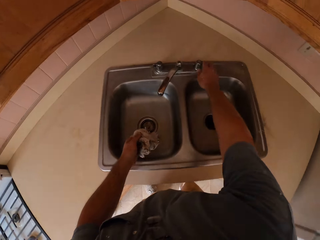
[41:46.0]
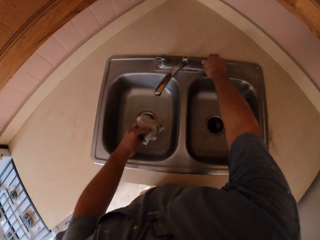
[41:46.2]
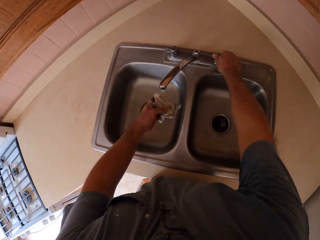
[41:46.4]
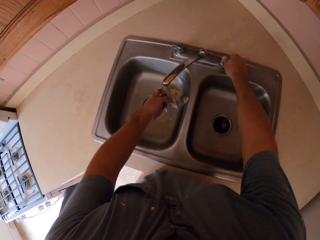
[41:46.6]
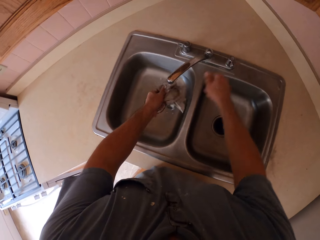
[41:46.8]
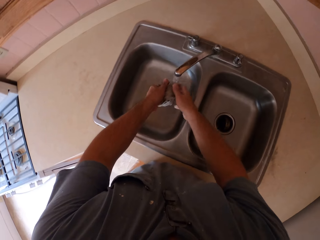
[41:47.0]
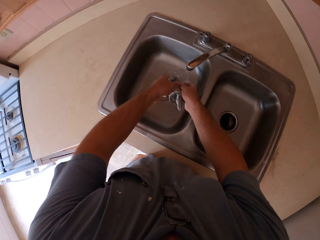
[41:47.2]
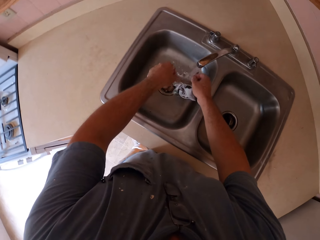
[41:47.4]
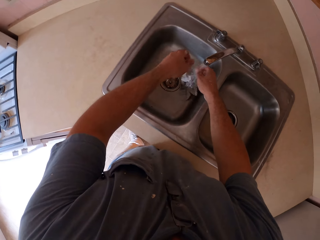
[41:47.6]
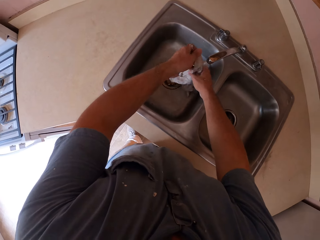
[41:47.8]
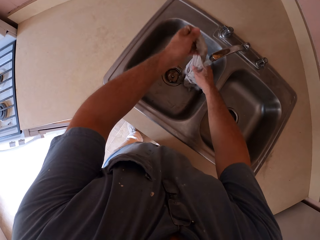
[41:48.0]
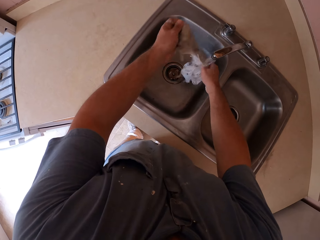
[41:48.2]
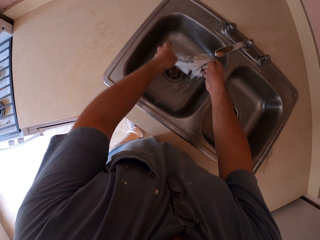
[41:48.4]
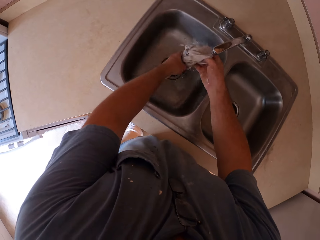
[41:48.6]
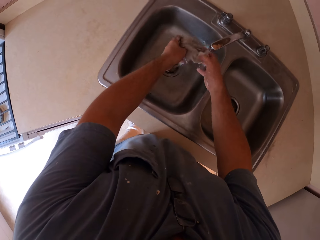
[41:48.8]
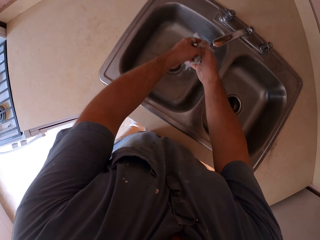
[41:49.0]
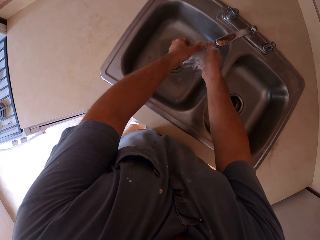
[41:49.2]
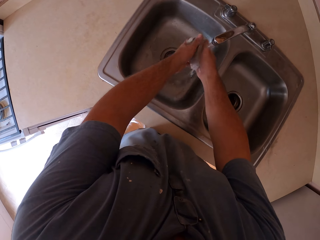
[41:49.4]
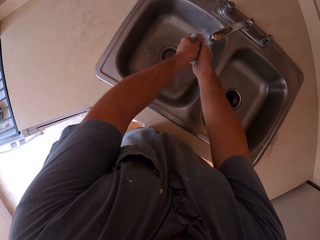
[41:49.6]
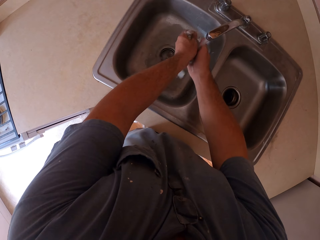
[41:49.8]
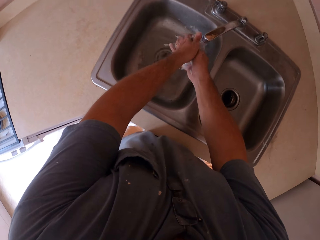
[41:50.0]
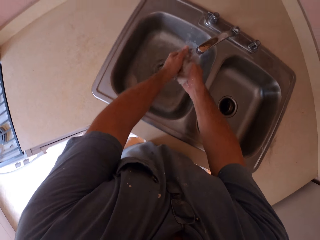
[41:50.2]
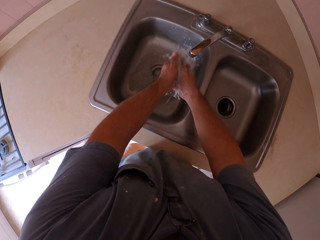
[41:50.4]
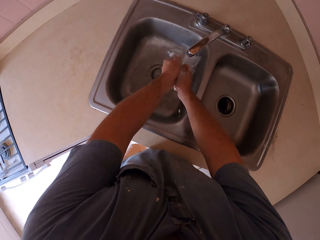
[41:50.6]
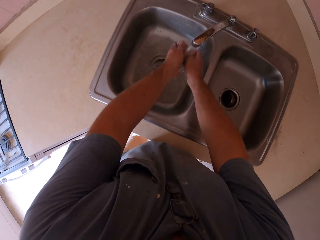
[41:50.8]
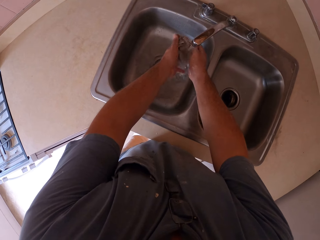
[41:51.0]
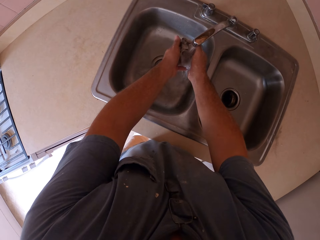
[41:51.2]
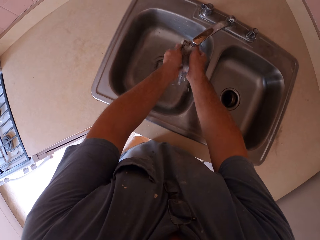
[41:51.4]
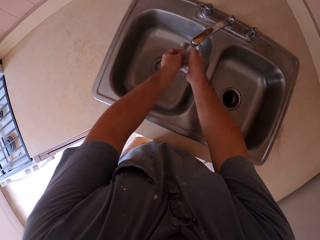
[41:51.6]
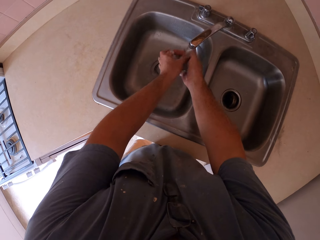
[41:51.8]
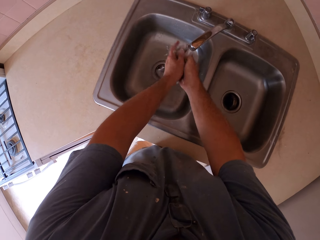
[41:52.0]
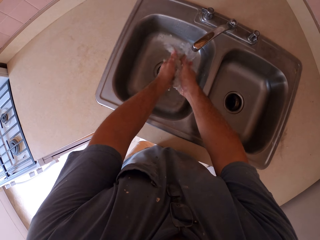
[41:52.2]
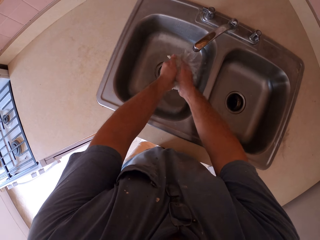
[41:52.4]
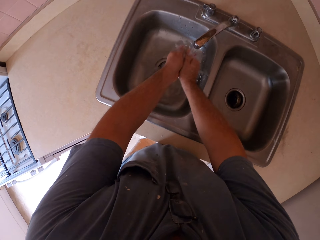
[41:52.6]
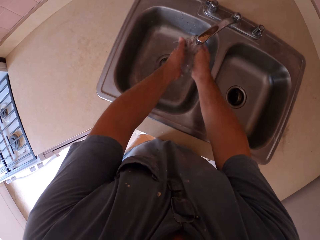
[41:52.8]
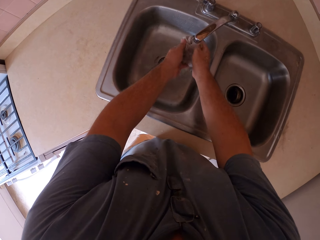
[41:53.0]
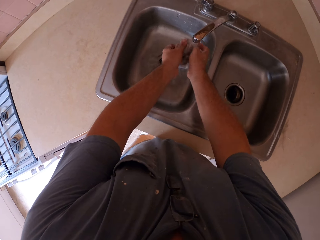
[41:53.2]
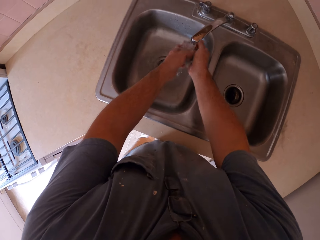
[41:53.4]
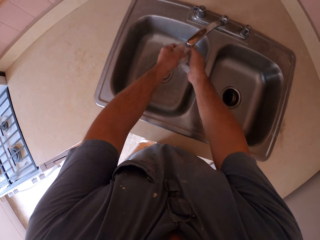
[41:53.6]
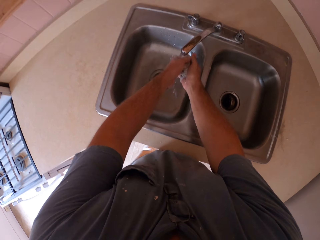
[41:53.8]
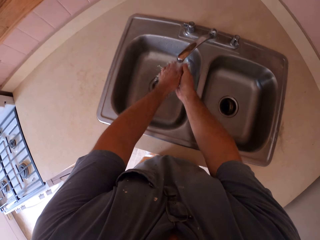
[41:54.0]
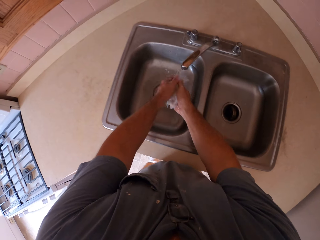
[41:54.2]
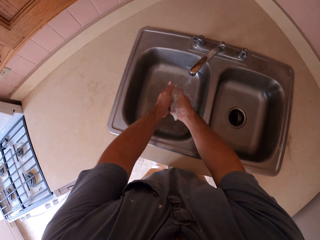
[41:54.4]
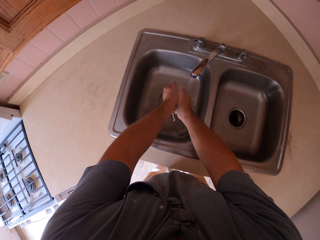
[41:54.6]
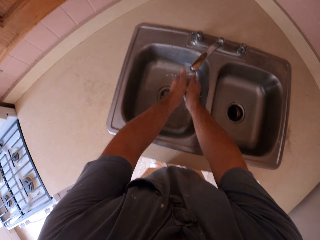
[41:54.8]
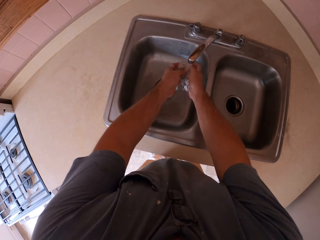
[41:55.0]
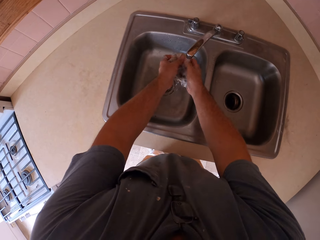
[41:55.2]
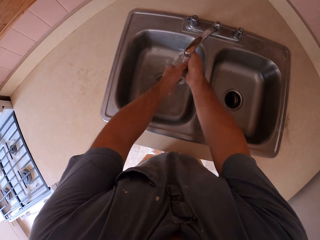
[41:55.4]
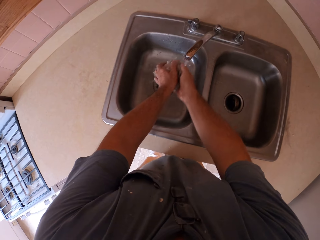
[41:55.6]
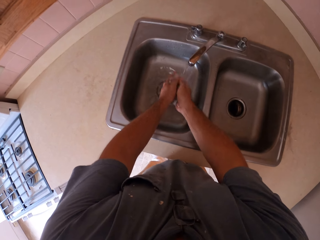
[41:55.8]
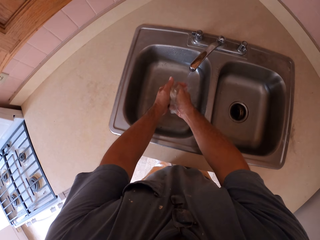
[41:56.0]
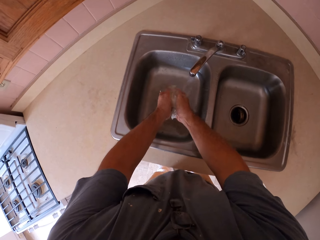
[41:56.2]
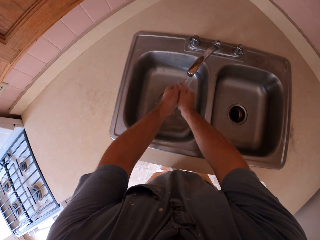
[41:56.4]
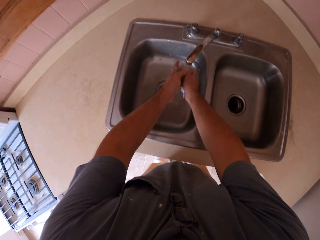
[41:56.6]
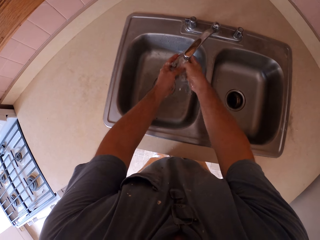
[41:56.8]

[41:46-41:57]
The camera wearer opens a tap for the first time. They rinse the cloth in the sink.

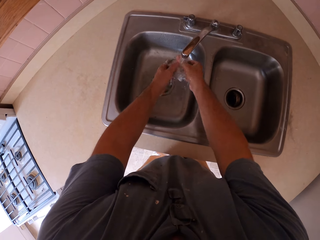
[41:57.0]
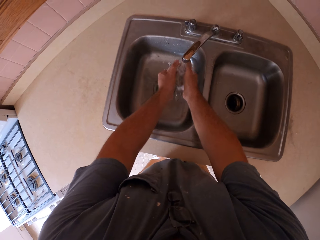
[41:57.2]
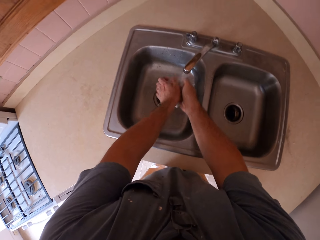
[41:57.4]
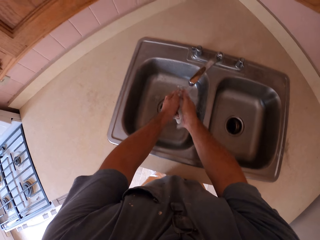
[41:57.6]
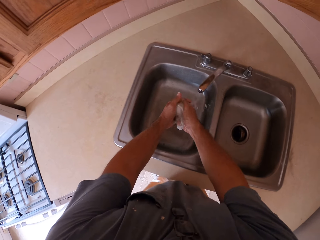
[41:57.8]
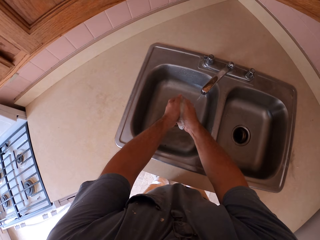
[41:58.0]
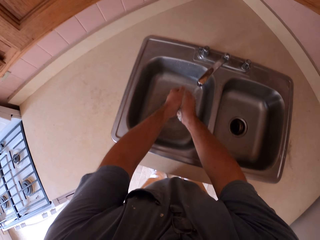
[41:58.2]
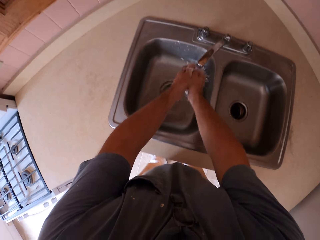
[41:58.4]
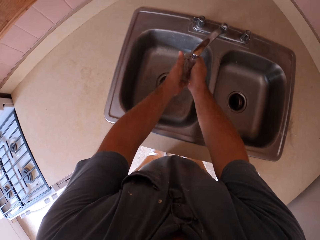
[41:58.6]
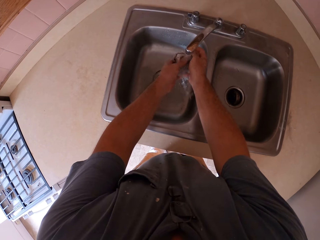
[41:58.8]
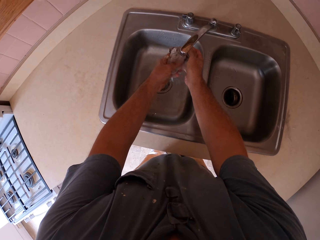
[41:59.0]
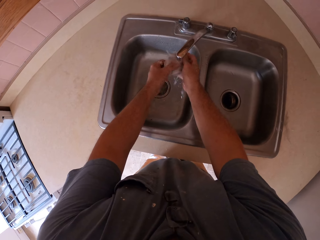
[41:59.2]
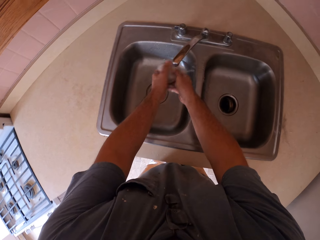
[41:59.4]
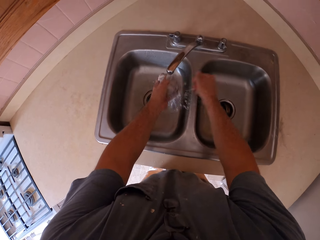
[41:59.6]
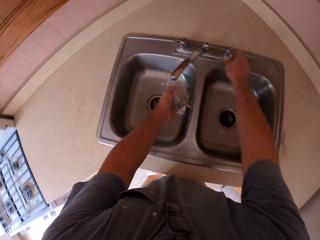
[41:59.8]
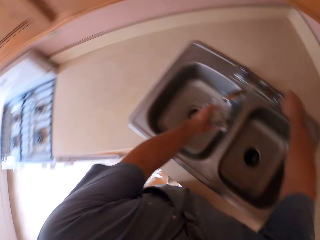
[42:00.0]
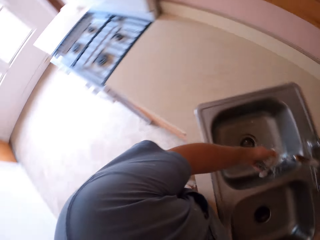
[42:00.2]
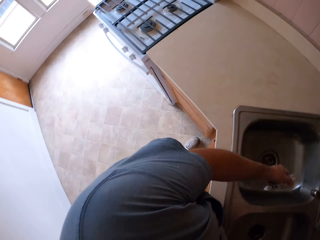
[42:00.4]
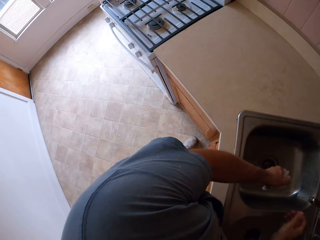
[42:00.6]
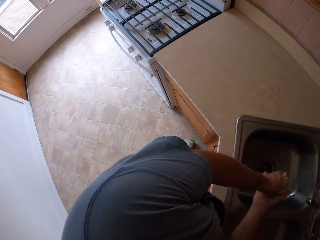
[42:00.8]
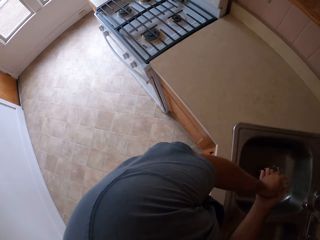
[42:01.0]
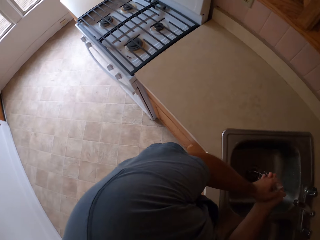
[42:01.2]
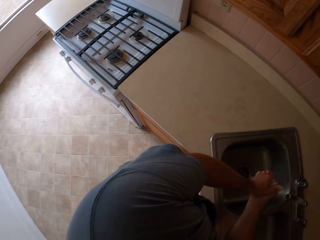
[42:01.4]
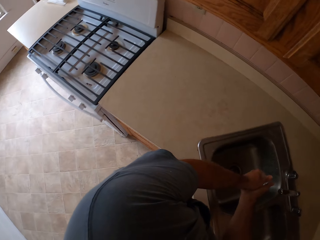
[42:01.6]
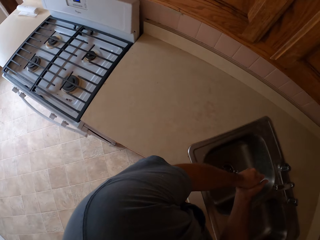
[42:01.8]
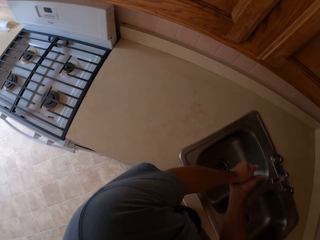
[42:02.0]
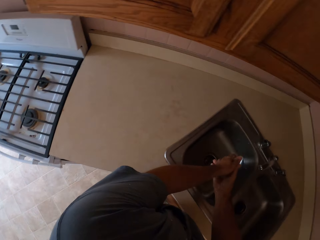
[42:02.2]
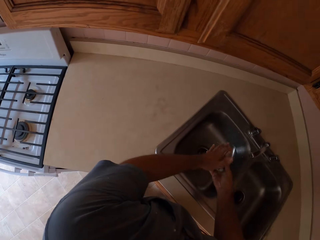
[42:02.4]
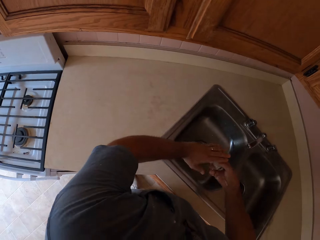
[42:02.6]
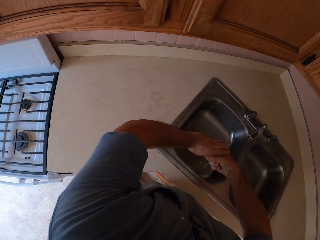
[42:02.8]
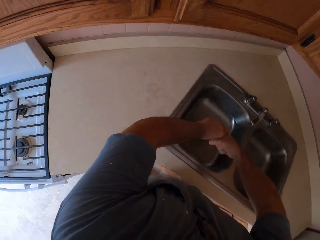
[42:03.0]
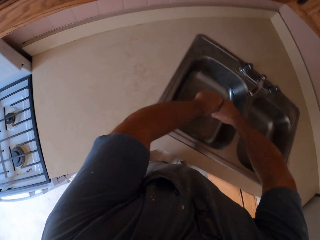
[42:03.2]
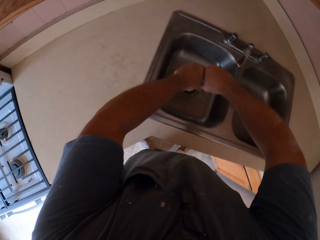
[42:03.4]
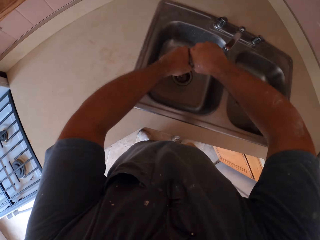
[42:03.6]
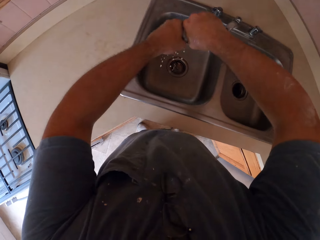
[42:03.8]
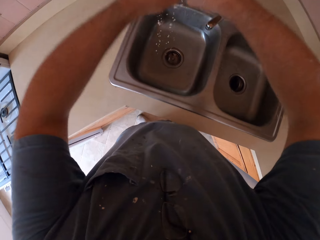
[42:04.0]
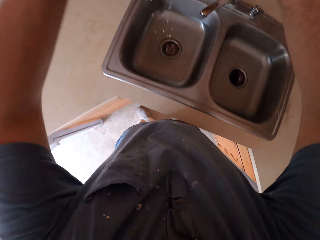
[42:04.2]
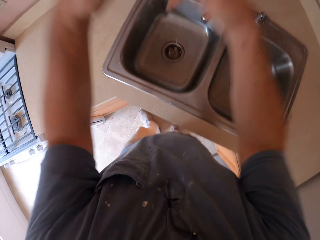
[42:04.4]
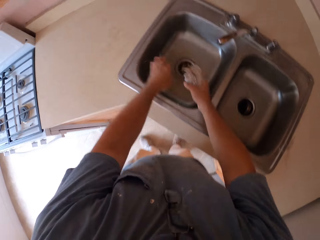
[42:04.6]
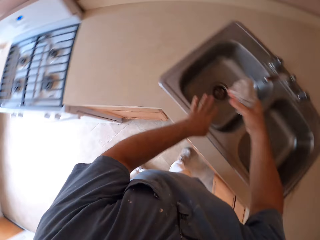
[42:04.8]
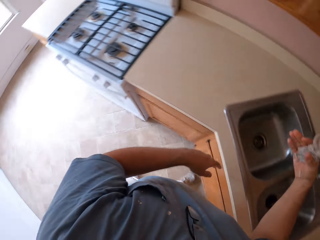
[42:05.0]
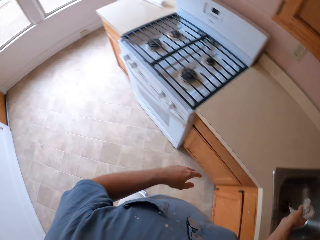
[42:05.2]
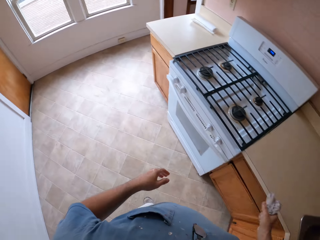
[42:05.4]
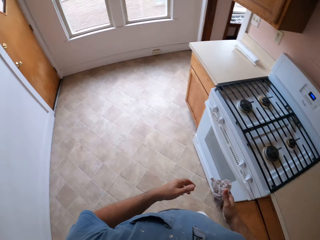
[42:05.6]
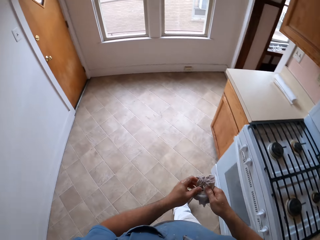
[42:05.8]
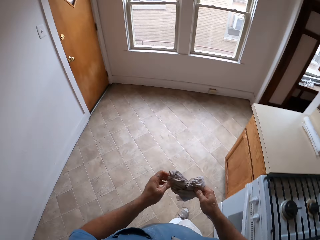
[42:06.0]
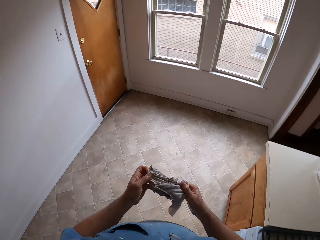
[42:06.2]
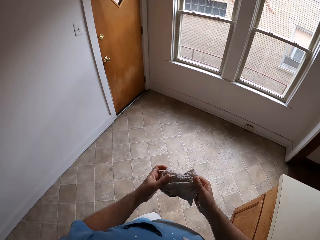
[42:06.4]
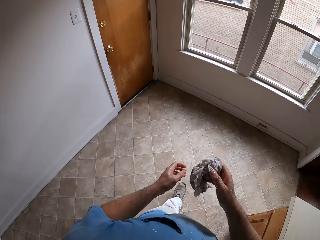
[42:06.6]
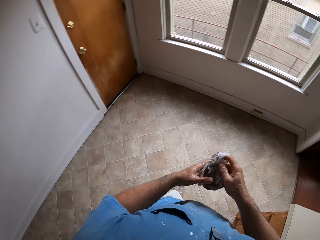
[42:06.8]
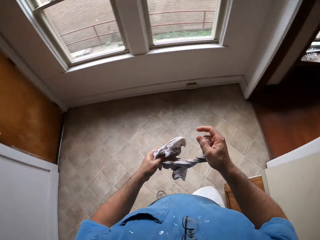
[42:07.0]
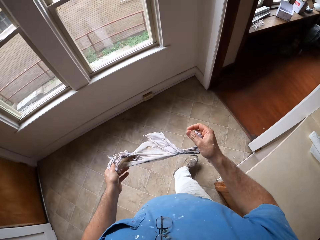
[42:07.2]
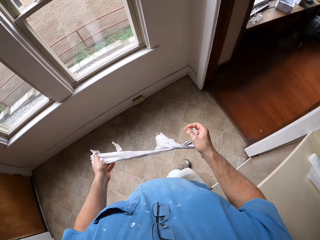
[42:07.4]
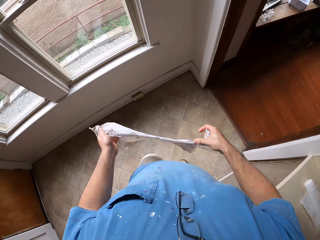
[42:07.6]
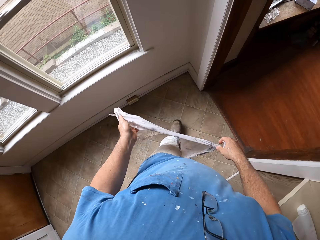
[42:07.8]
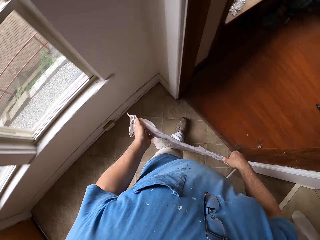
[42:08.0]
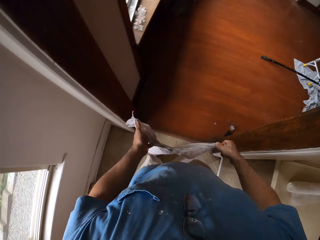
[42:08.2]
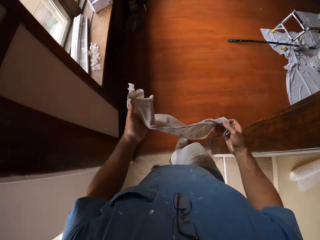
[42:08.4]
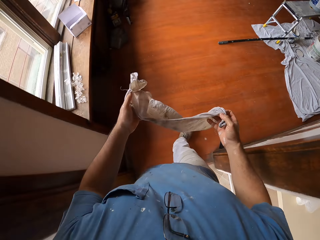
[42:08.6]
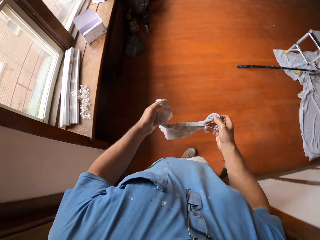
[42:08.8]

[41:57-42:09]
The camera wearer closes the tap. He stares around the kitchen. He squeezes water out of the cloth. He walks out of the kitchen. He spreads out the cloth with his hand.
